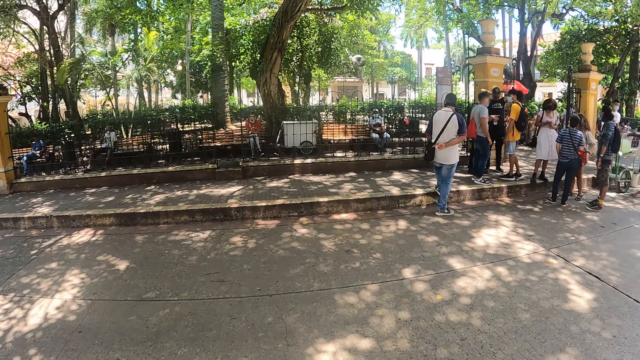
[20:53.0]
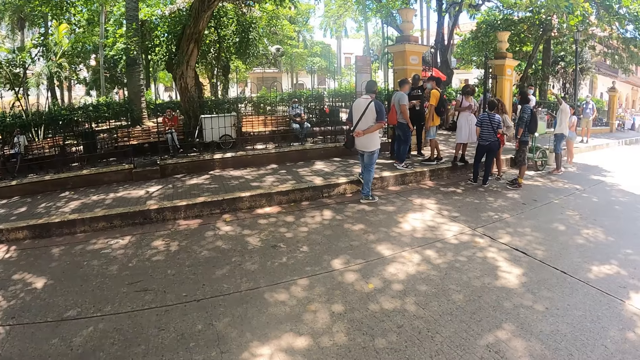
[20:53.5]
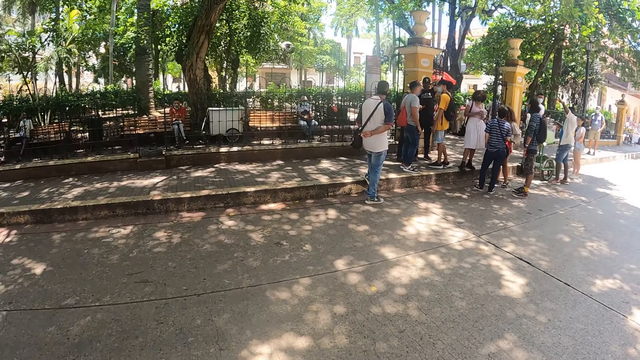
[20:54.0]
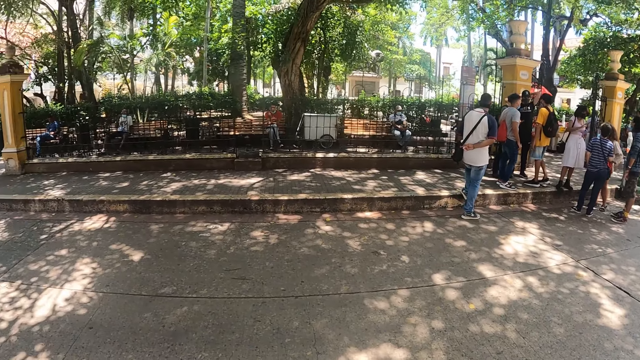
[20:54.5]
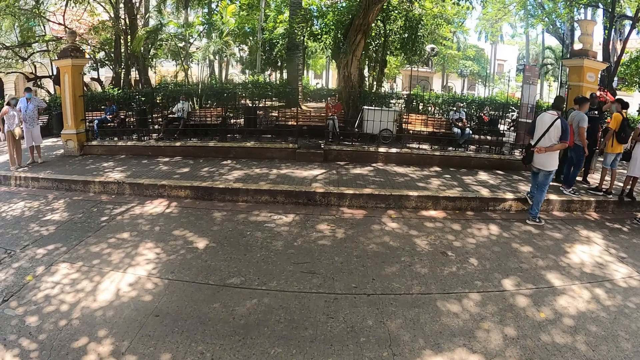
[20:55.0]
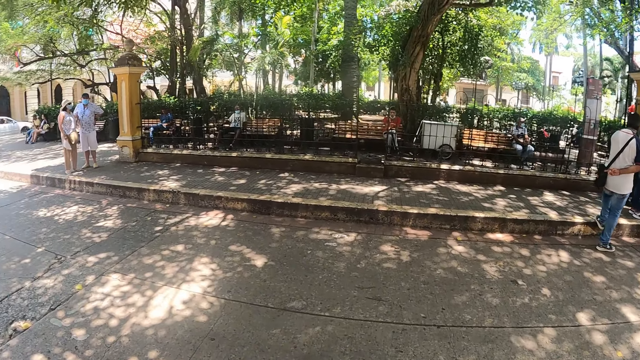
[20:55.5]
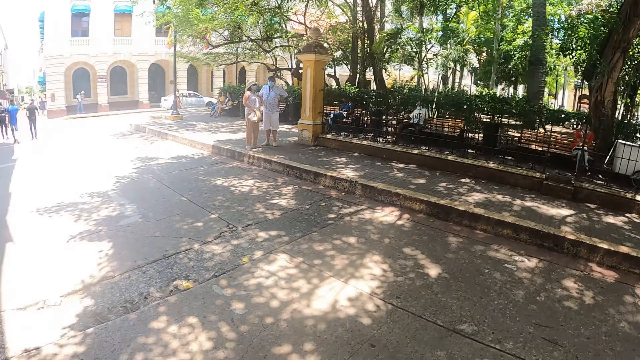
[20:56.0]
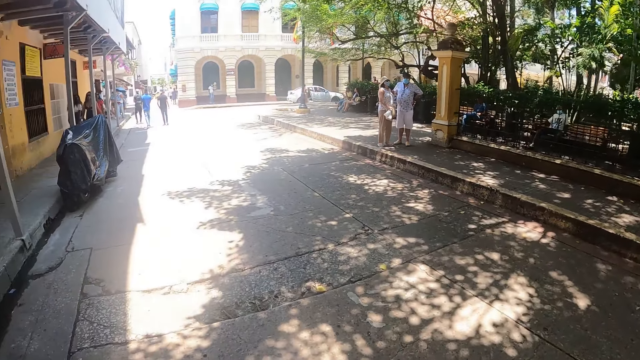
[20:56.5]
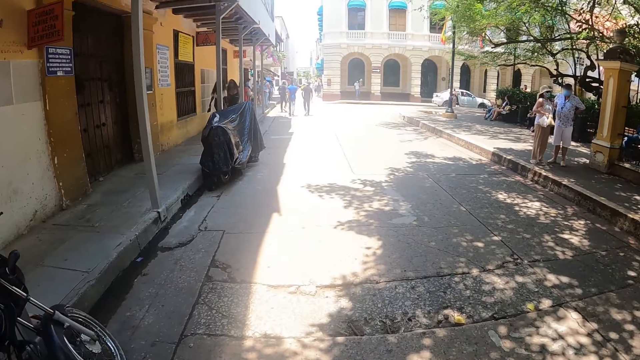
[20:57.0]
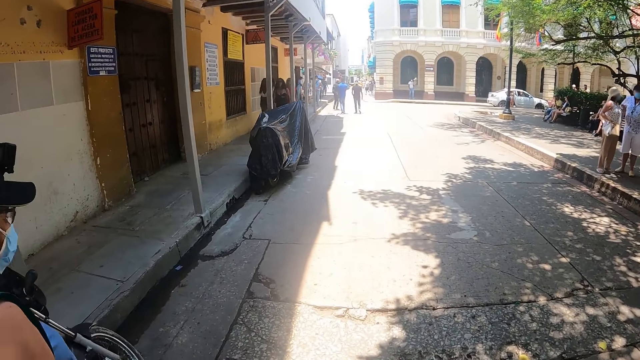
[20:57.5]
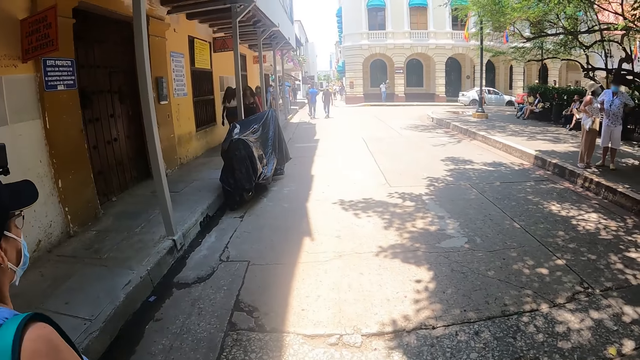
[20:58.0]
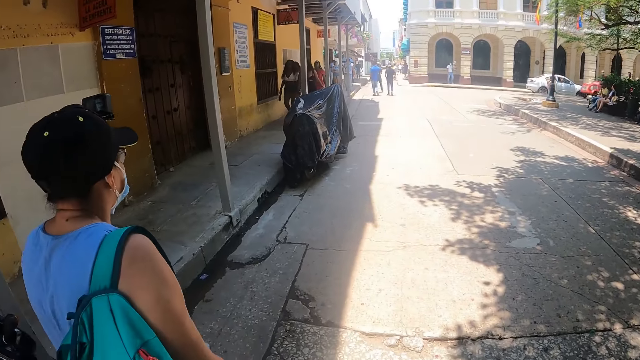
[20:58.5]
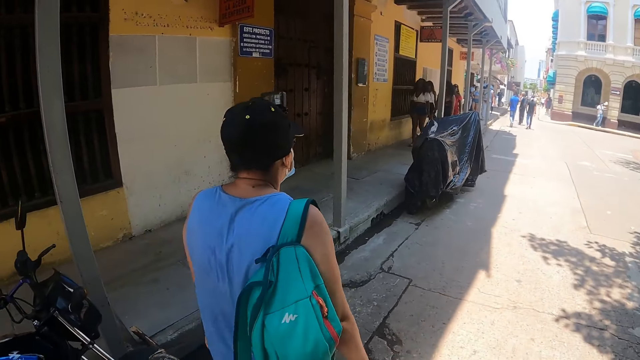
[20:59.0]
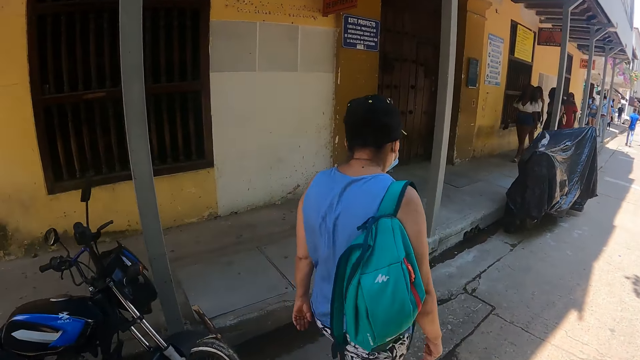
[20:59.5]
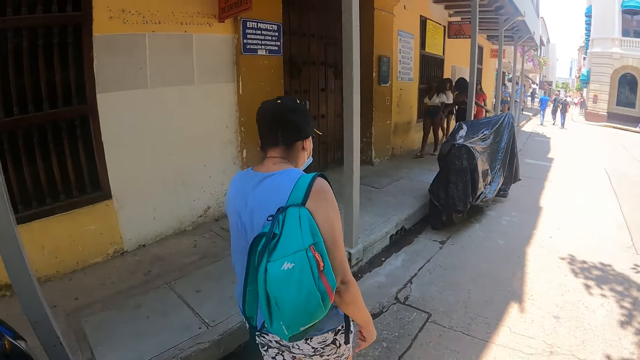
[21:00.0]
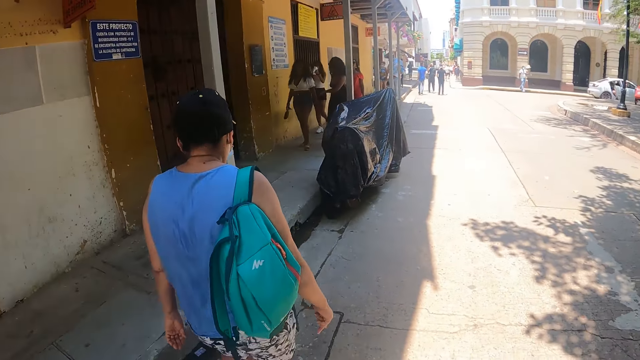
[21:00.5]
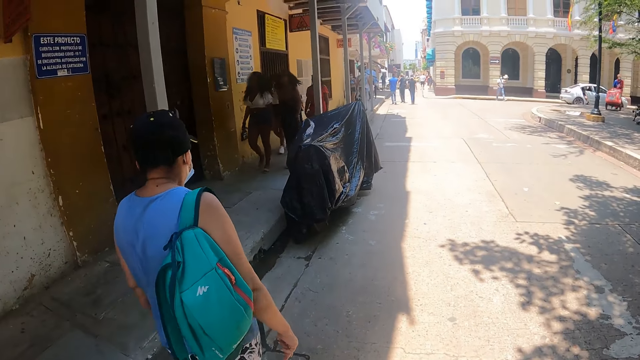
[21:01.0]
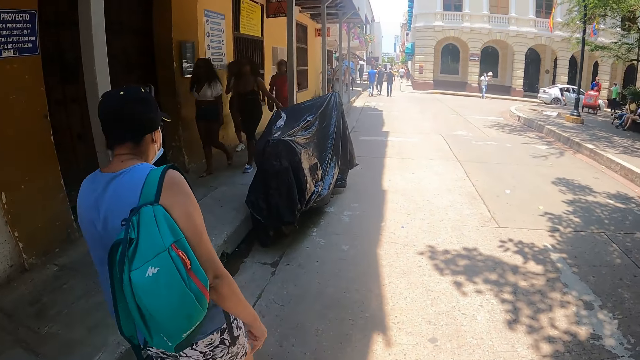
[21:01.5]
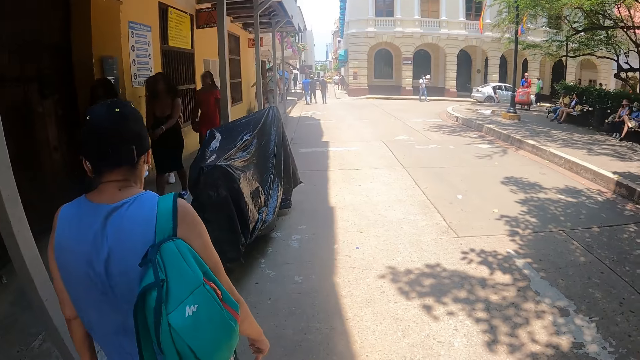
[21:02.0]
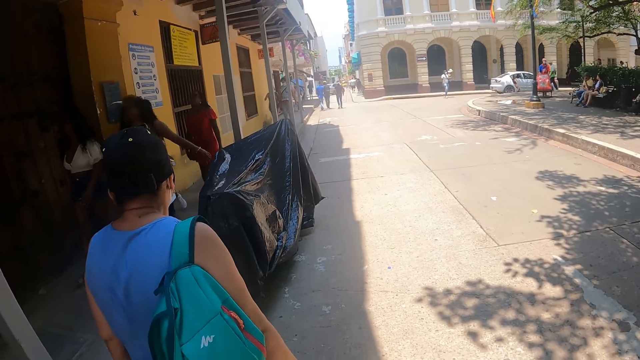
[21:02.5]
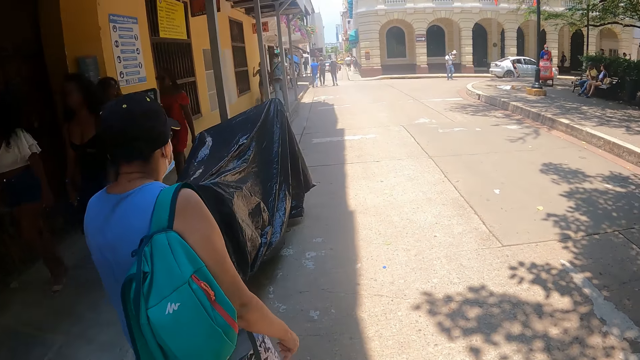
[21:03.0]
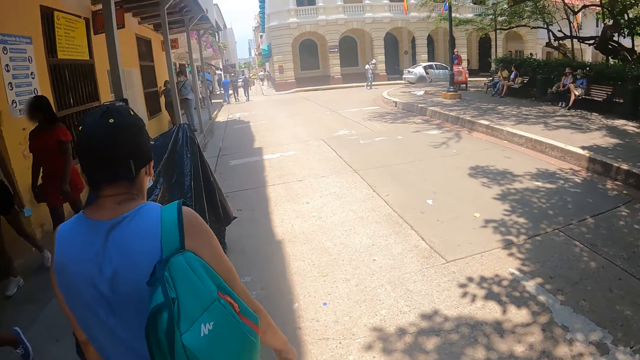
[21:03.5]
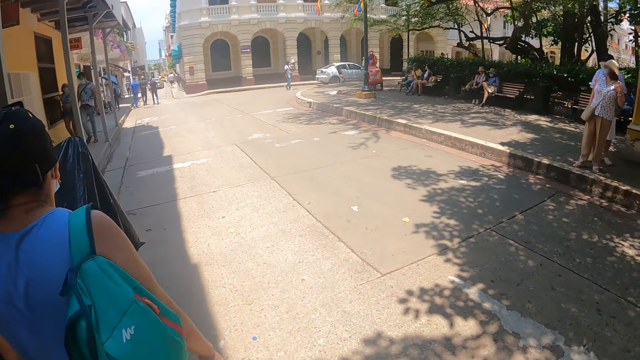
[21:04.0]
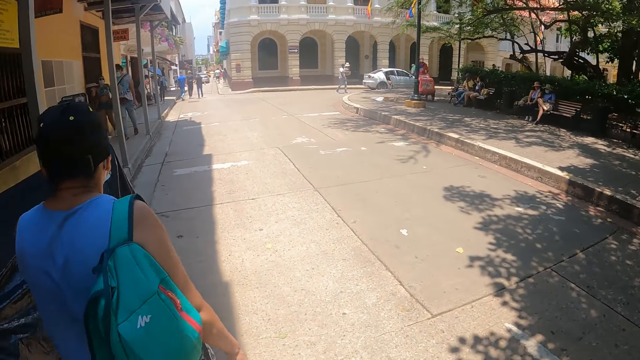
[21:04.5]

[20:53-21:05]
The camera wearer walks on the road.

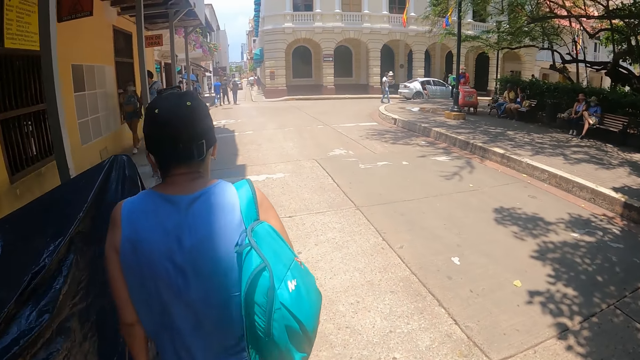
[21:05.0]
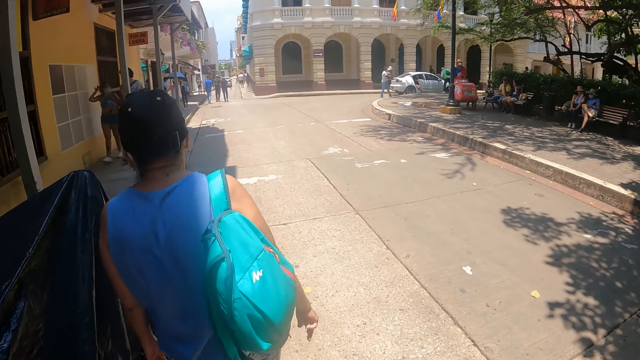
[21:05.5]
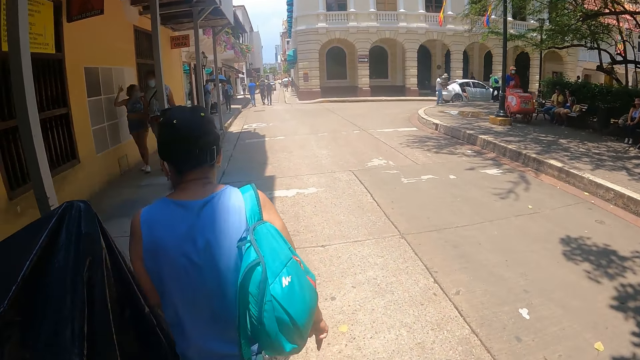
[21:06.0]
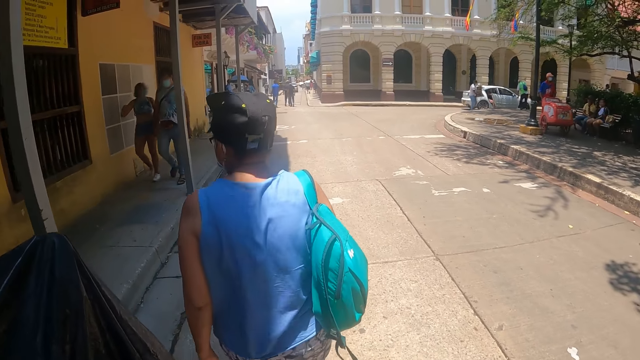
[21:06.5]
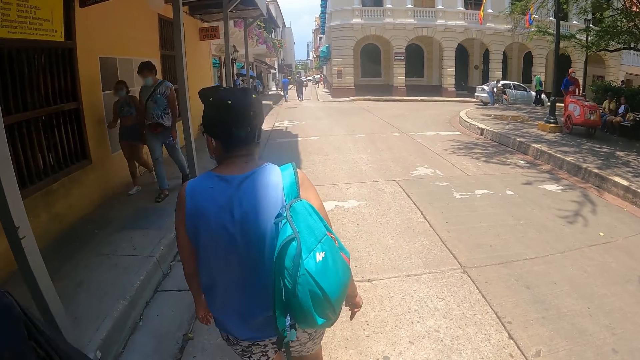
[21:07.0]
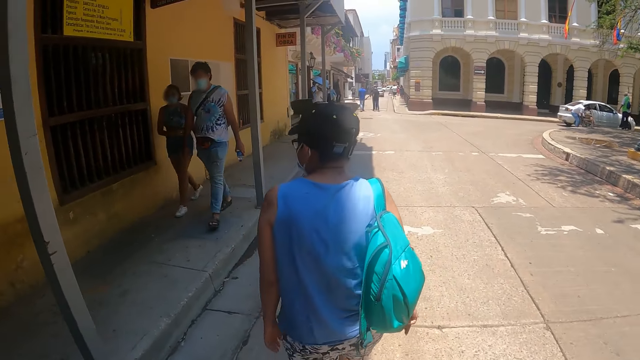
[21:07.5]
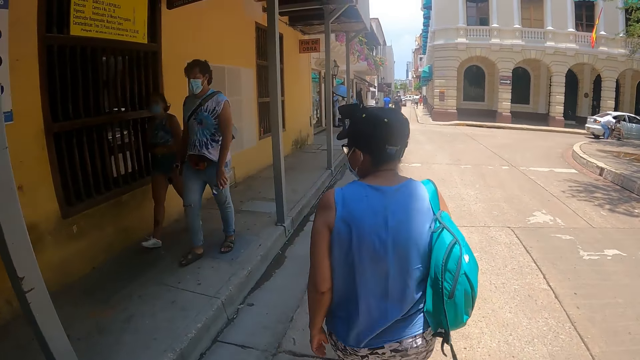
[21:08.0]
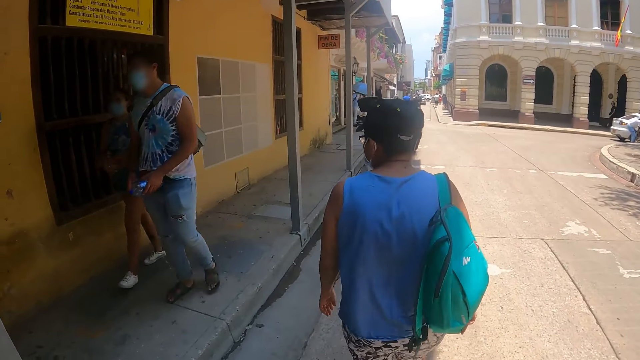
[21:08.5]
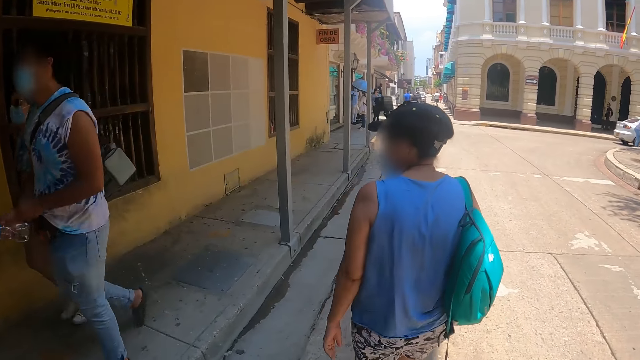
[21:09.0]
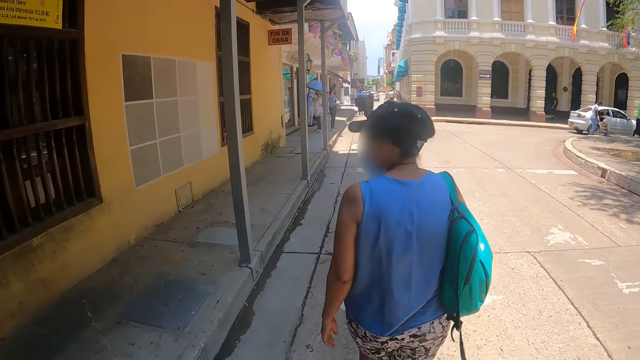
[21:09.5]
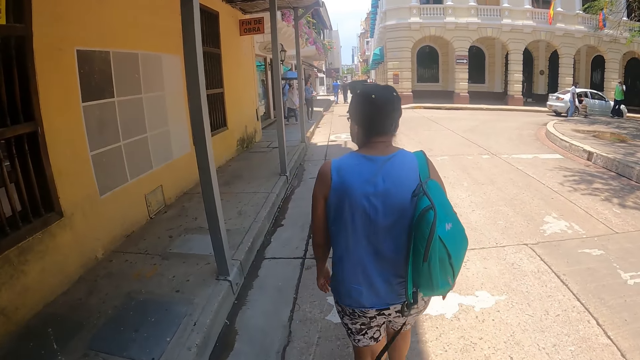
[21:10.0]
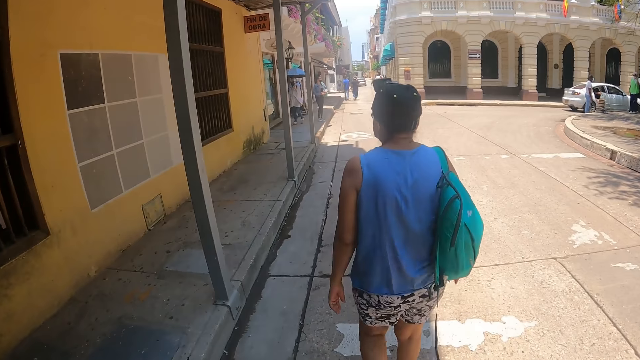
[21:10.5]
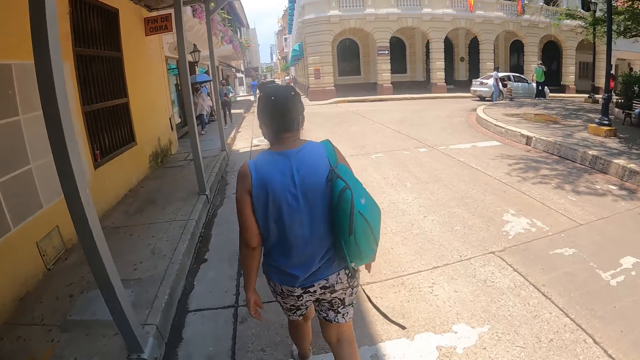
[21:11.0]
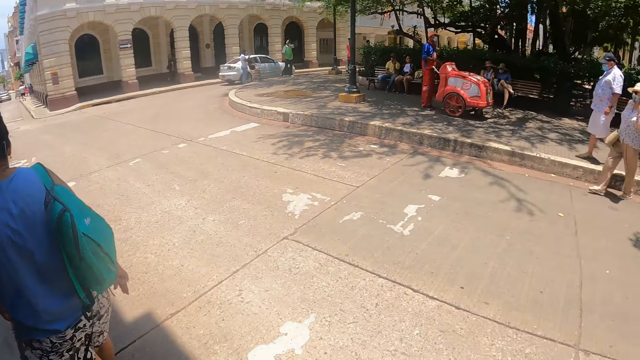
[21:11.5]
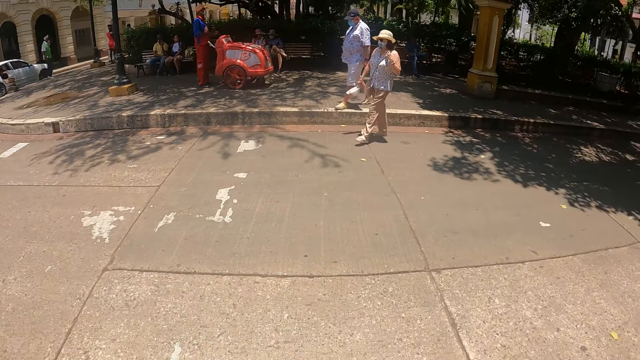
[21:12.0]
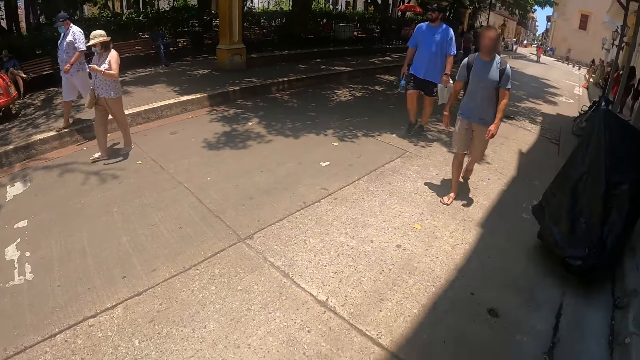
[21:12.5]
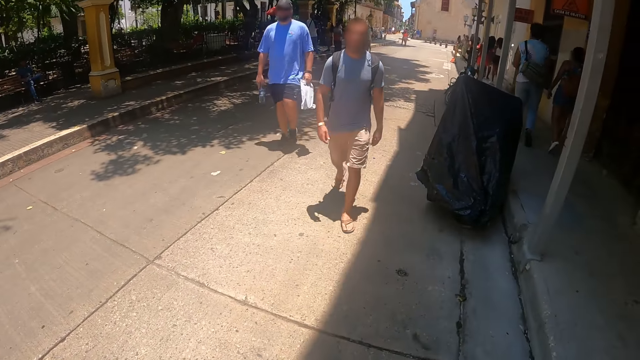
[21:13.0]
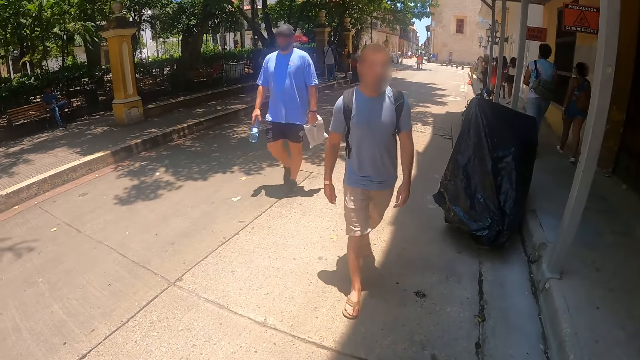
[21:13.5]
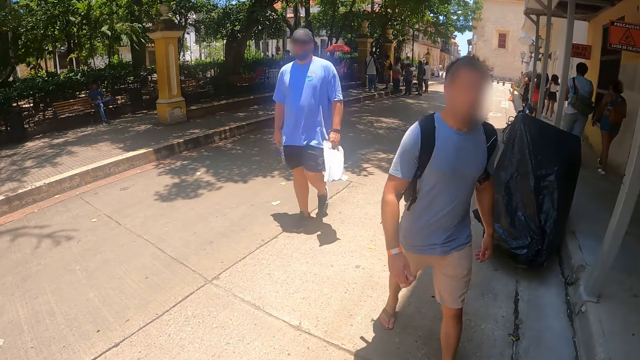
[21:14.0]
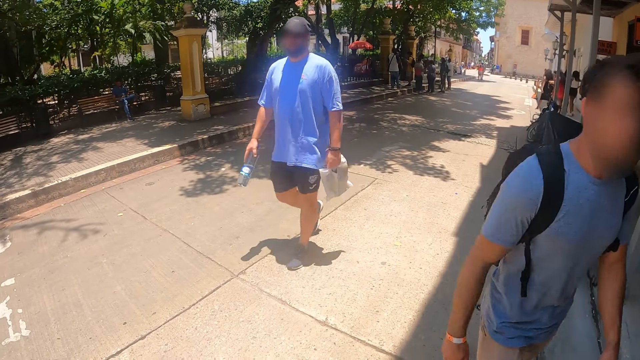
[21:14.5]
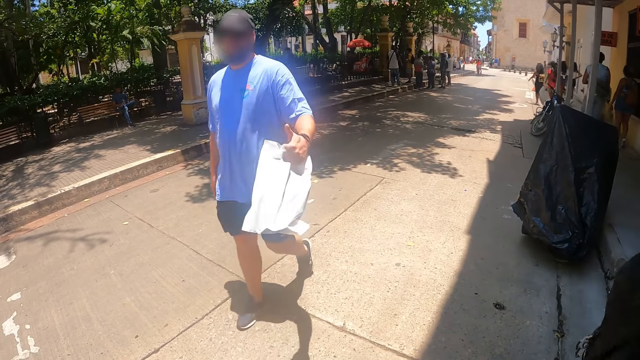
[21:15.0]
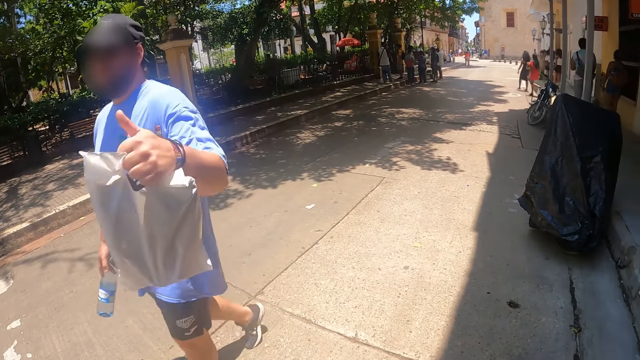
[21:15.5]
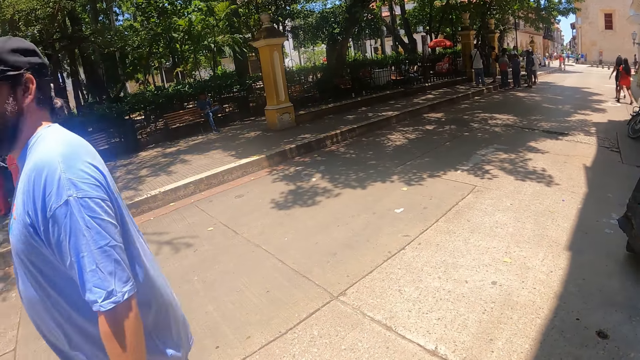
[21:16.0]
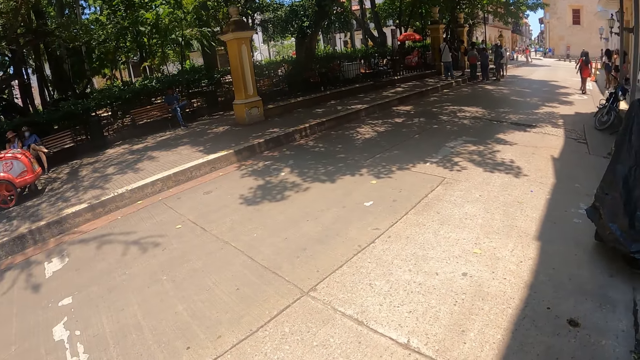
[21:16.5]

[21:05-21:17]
The camera wearer turns around. A man shows the camera wearer a thumb up.
